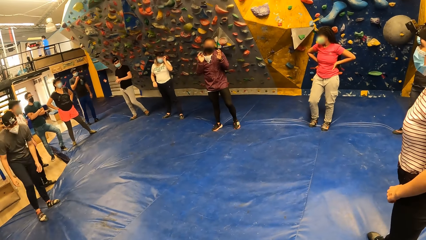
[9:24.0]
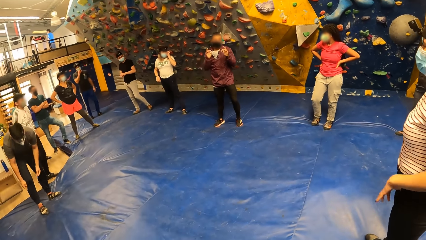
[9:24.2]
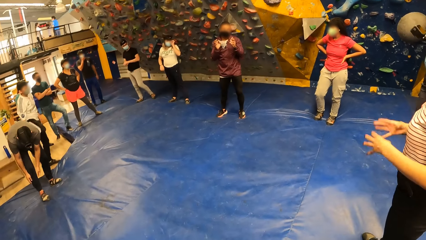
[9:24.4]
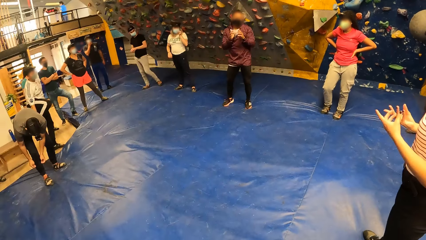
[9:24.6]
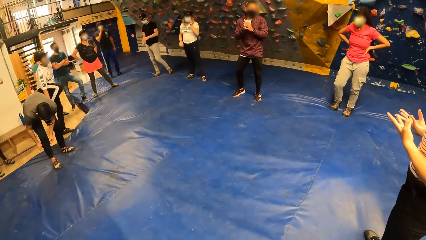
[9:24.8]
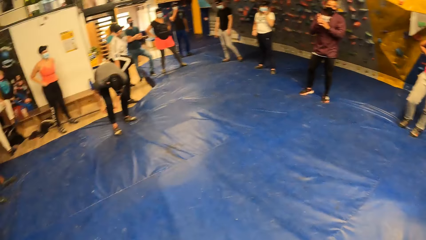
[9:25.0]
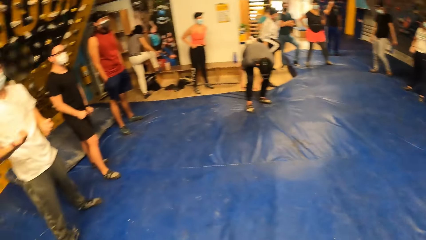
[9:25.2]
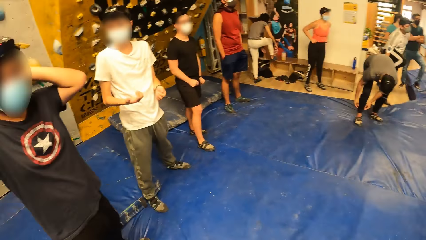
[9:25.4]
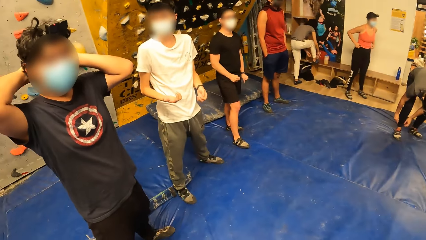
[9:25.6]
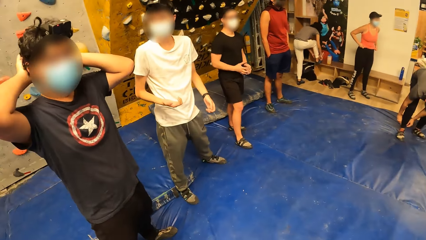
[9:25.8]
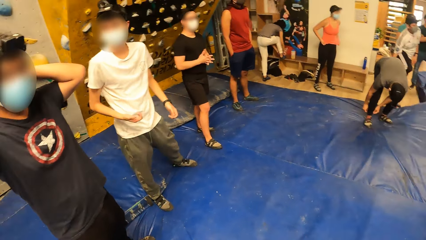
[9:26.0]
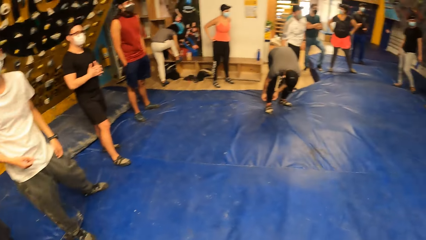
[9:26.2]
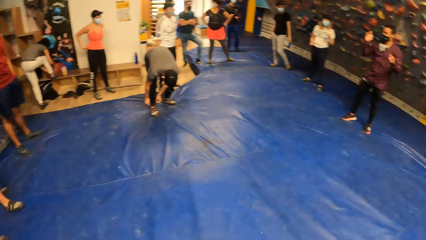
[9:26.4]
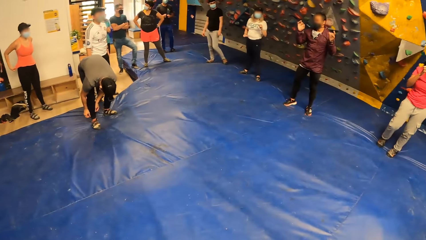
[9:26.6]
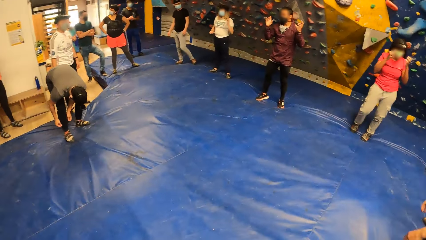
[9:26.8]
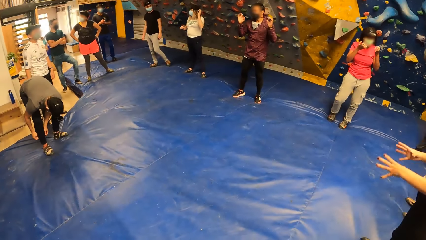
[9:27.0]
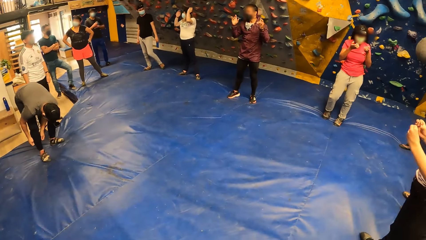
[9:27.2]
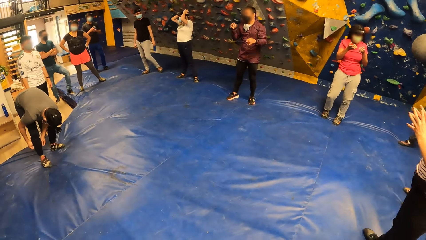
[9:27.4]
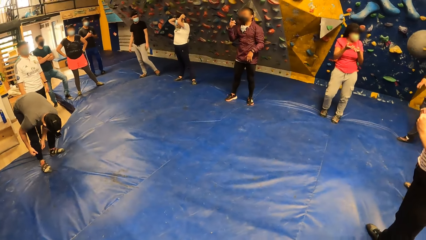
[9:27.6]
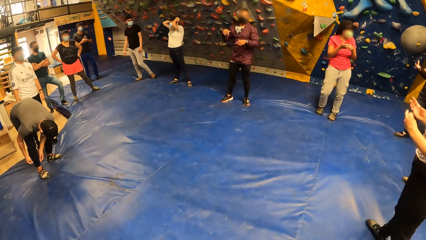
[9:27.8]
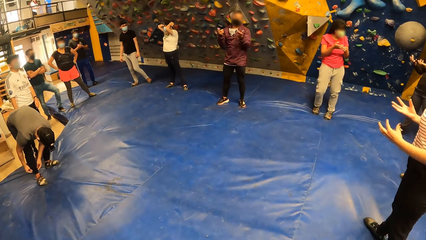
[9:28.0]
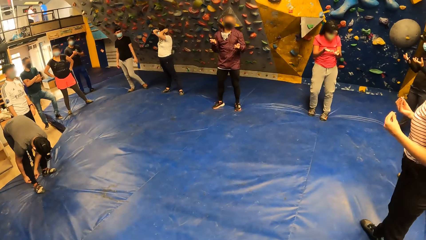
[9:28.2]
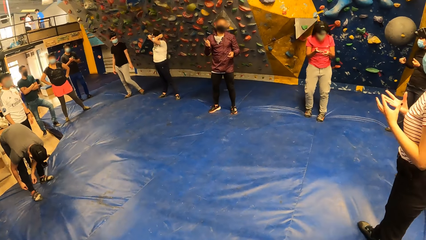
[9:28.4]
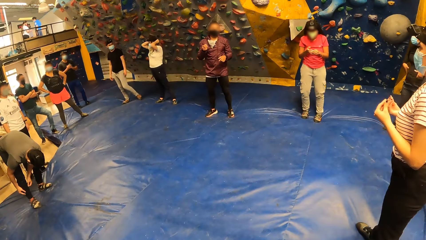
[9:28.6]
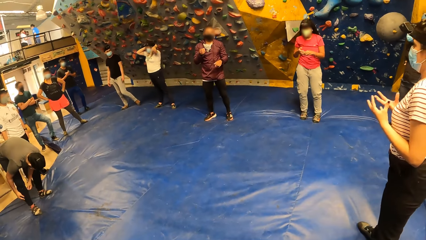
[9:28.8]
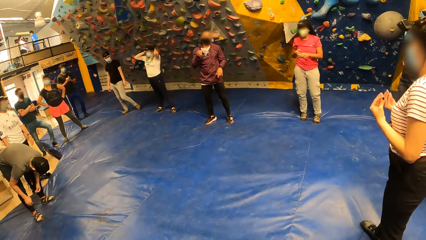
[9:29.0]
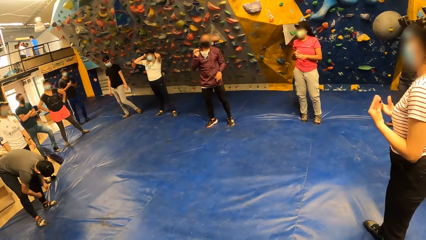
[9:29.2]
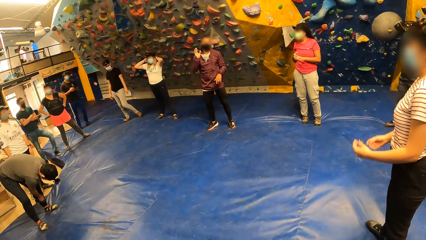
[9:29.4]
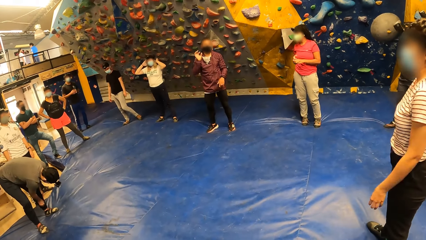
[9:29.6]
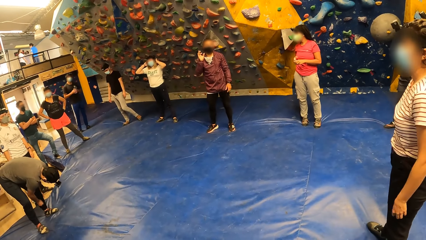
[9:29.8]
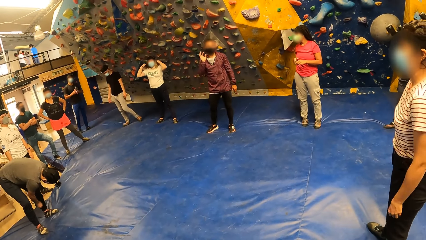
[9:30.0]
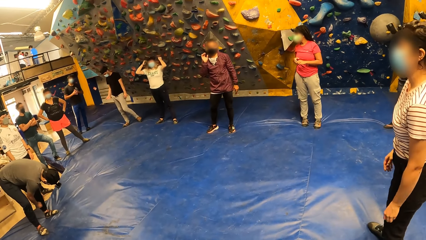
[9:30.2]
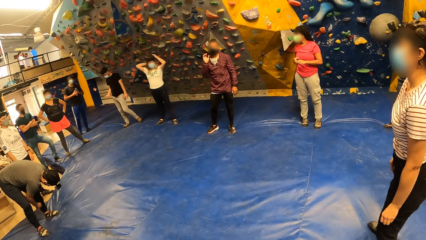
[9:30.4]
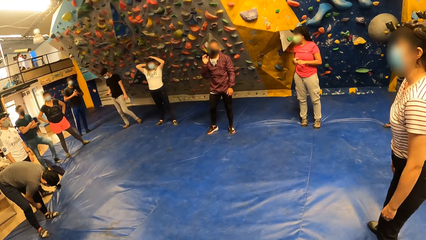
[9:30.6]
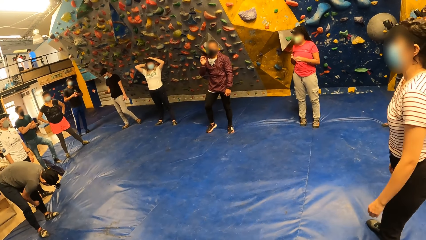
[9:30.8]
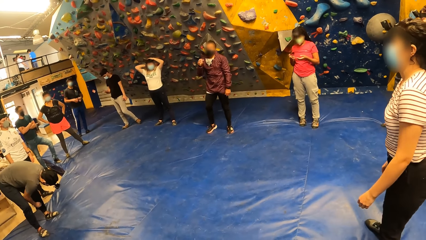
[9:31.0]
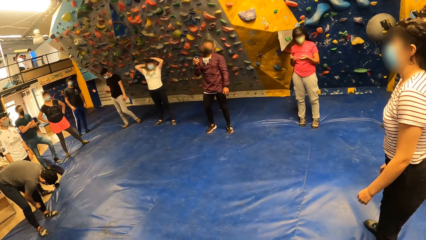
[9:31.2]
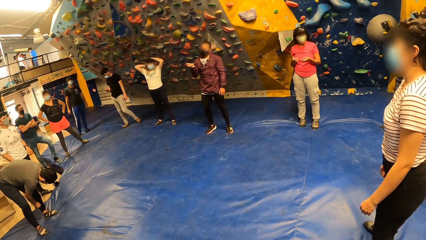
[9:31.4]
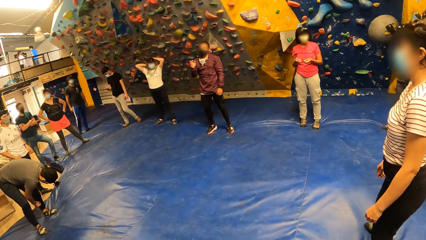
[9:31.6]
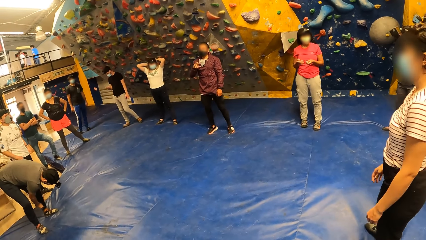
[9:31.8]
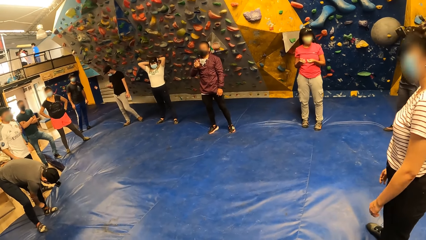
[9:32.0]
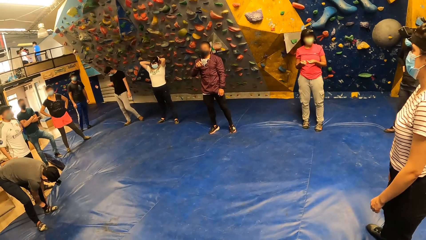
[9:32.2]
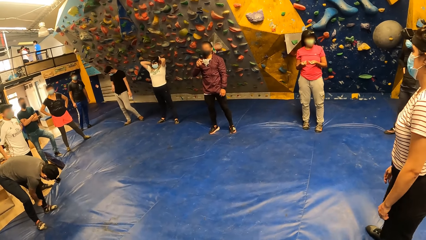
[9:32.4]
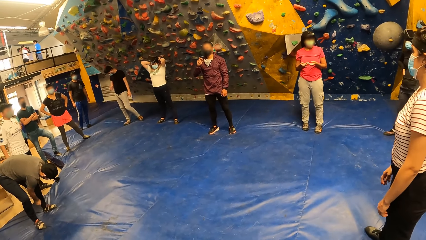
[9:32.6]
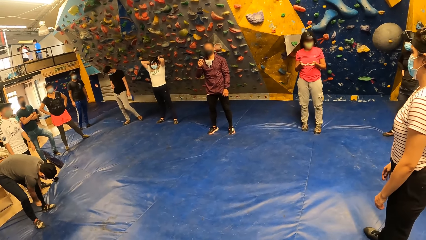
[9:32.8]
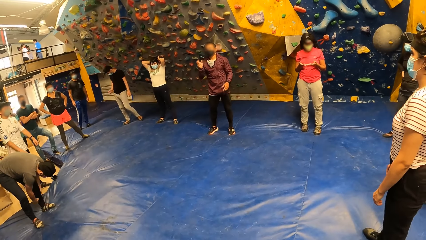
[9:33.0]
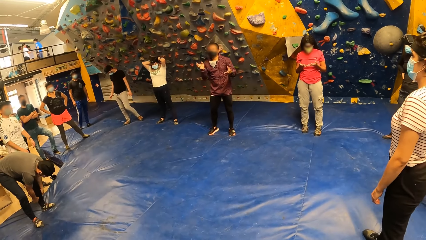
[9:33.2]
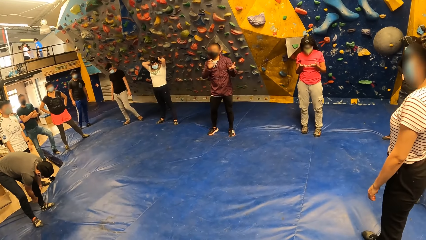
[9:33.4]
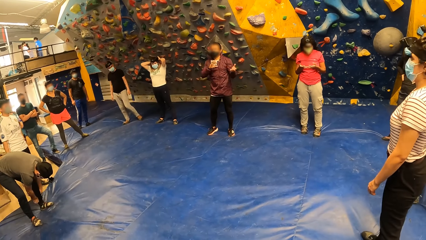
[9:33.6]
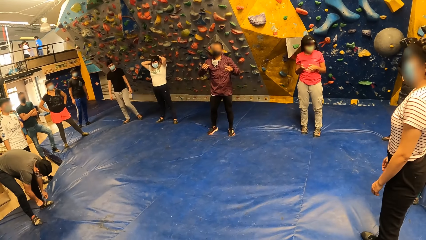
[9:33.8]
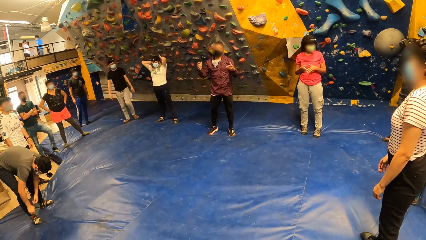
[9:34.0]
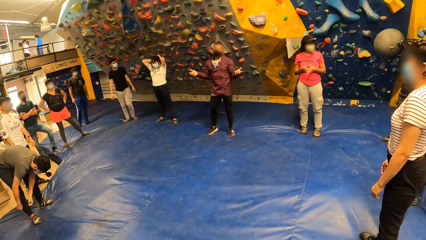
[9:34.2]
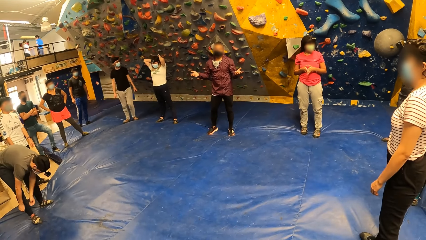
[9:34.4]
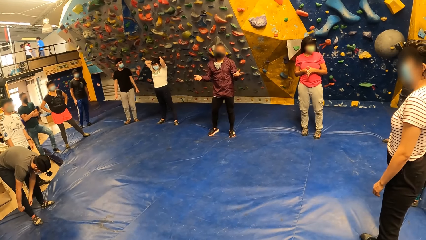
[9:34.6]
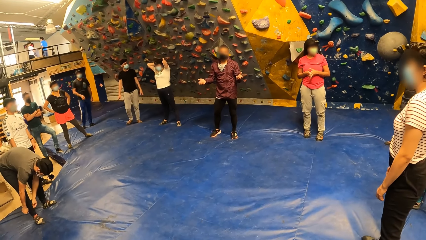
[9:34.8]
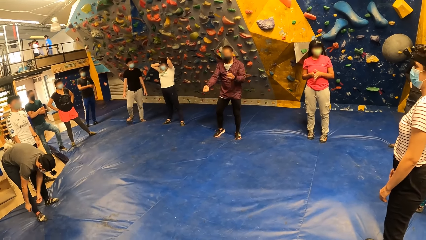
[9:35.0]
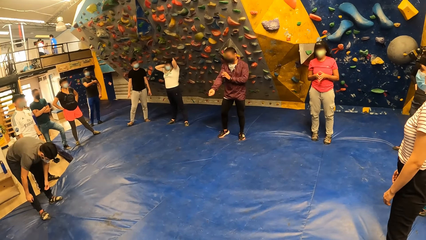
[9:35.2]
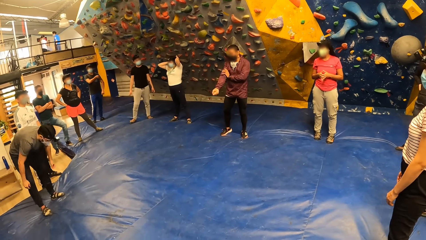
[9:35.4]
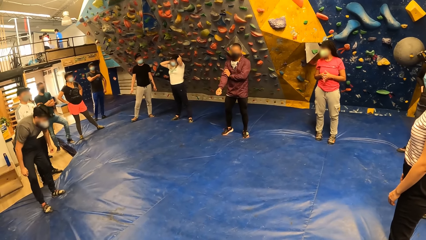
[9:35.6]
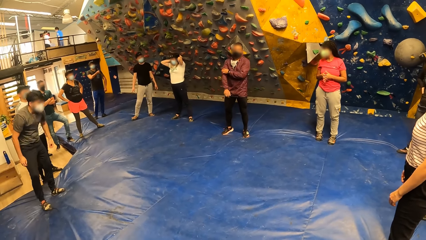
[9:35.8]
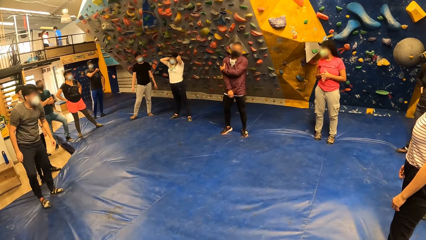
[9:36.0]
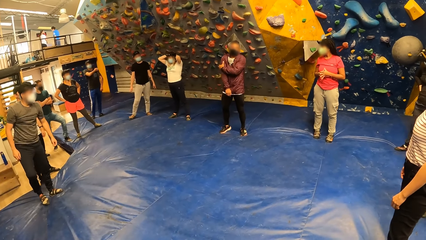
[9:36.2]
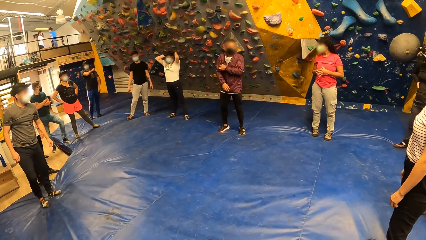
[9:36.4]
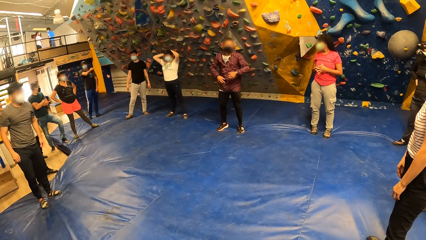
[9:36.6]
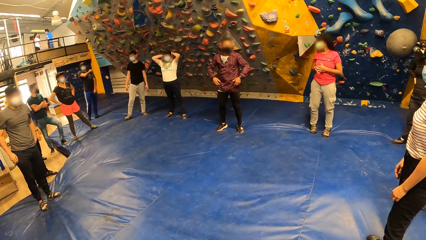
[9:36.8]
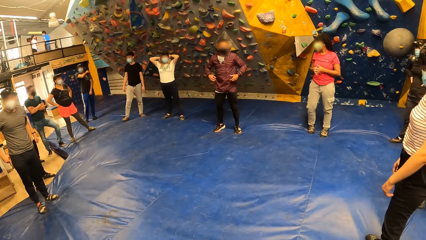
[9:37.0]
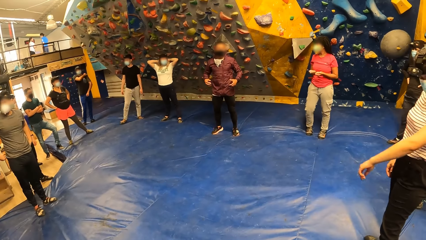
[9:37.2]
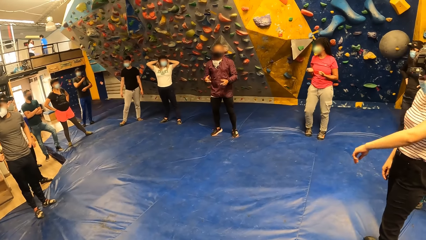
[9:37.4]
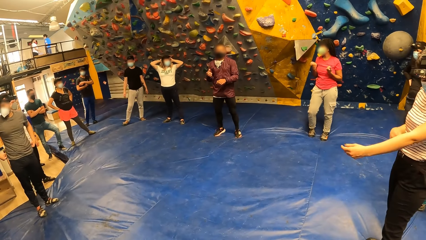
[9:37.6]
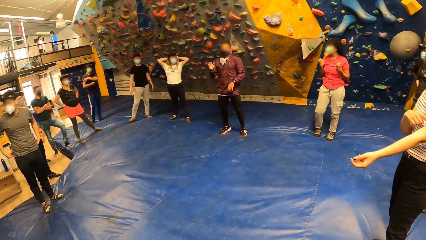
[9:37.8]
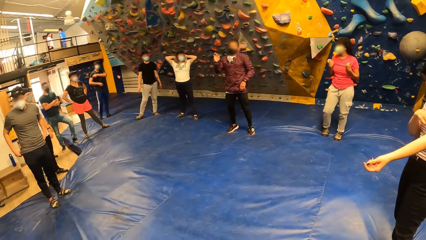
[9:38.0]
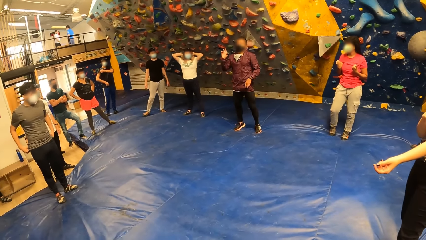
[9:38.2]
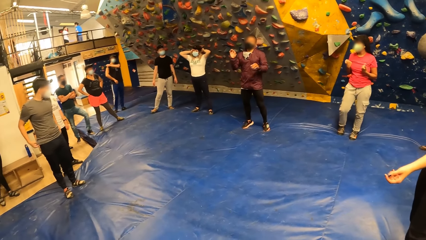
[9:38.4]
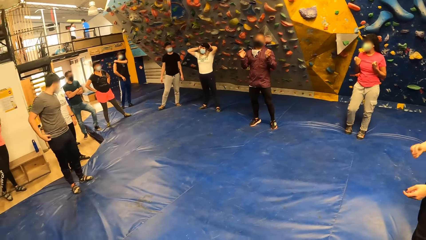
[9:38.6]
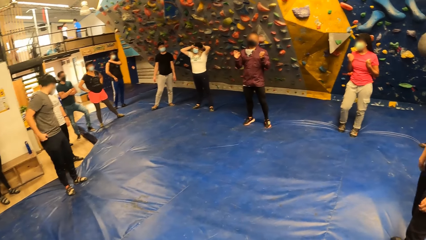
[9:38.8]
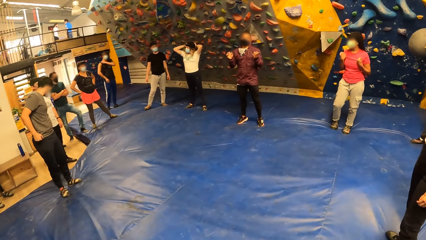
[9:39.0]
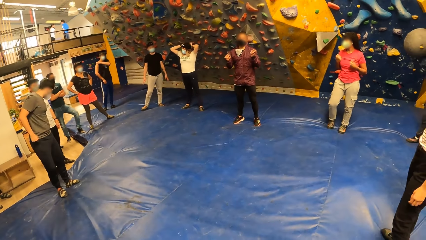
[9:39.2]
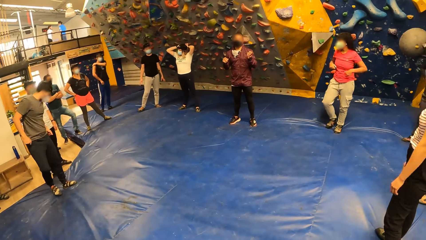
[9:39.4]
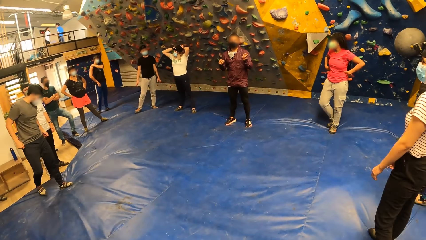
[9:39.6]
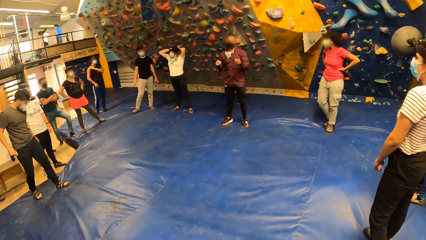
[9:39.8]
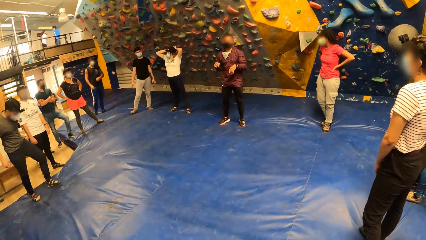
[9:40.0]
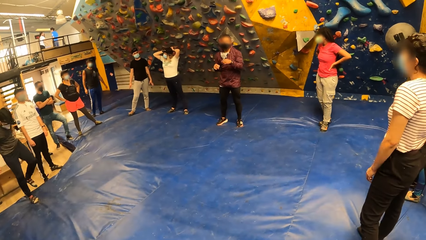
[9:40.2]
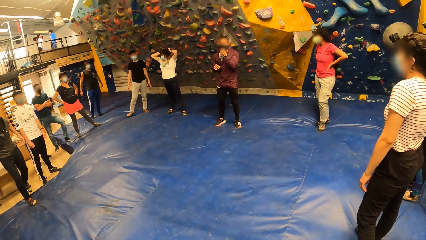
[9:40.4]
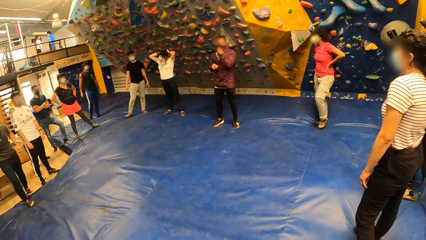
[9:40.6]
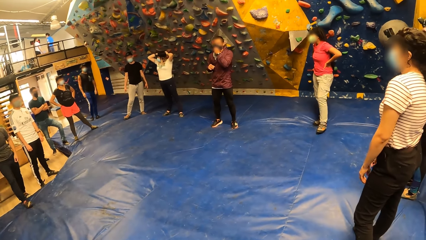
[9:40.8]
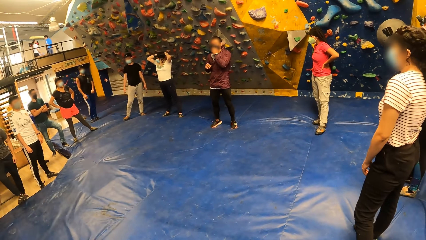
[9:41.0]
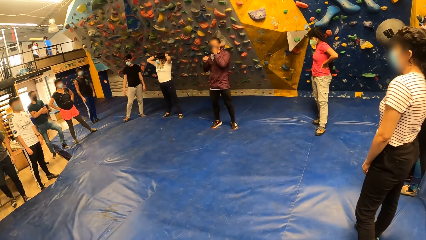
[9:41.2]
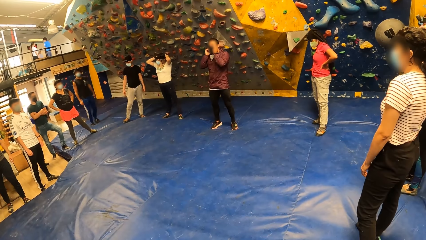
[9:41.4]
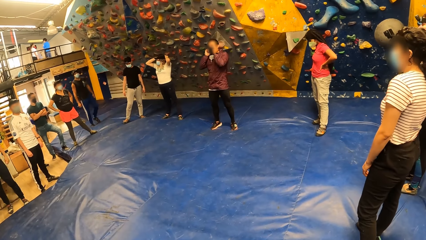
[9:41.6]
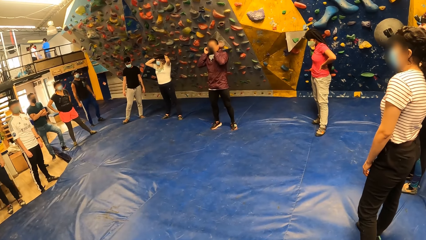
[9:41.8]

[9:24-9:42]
A man touches his trouser with his hands. A man bends. Another man touches his head with both hands. The camera wearer looks around. A man folds the trouser, stands, holds the t-shirt and moves back. Another man touches the face mask on his face with his left hand.
